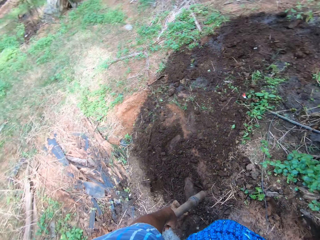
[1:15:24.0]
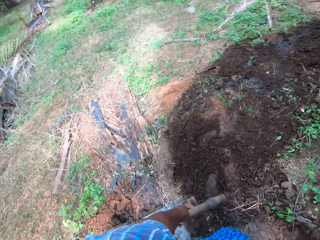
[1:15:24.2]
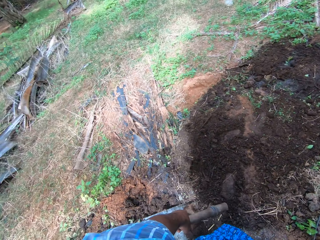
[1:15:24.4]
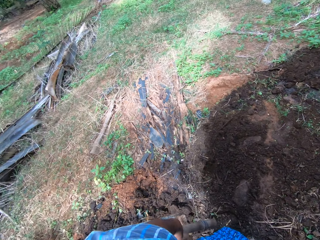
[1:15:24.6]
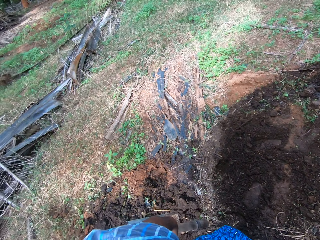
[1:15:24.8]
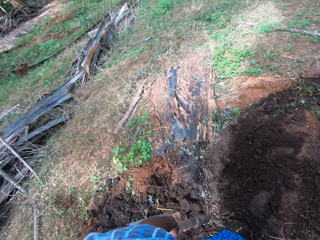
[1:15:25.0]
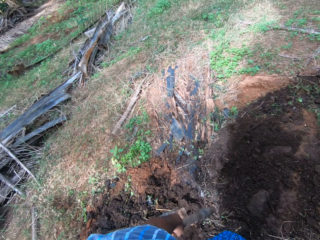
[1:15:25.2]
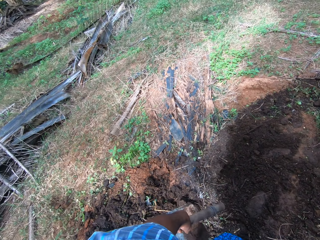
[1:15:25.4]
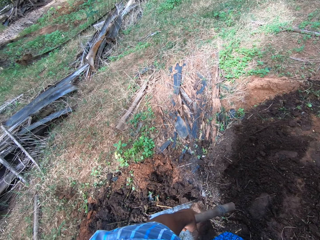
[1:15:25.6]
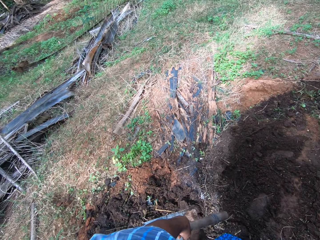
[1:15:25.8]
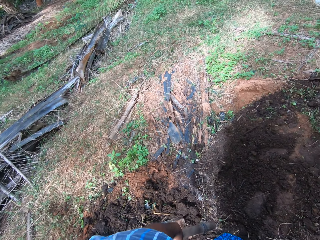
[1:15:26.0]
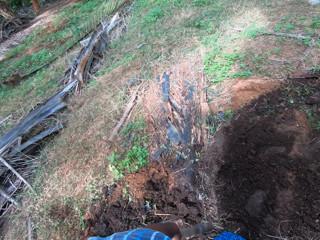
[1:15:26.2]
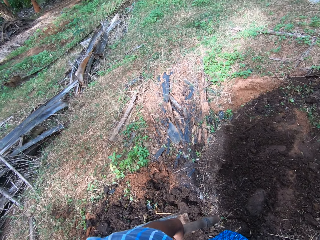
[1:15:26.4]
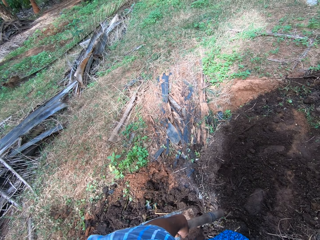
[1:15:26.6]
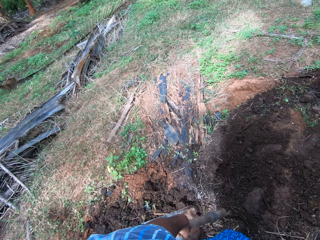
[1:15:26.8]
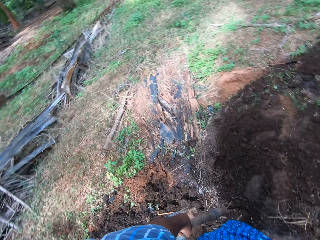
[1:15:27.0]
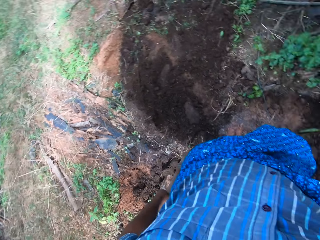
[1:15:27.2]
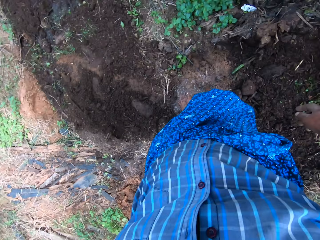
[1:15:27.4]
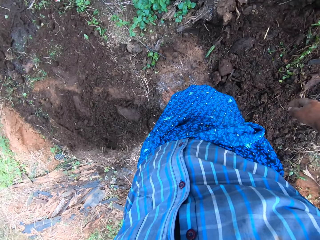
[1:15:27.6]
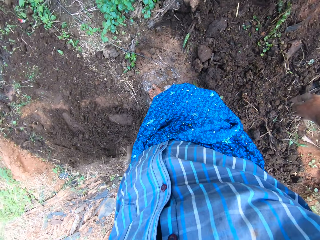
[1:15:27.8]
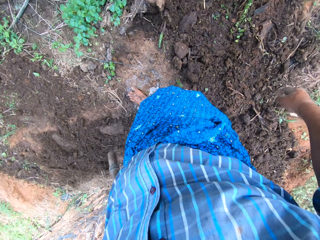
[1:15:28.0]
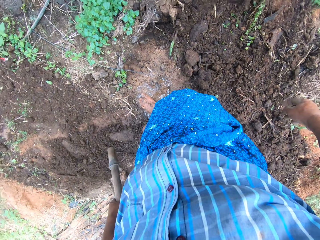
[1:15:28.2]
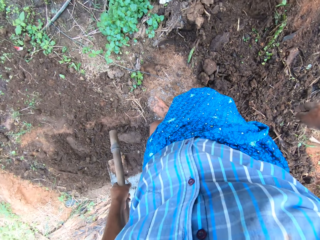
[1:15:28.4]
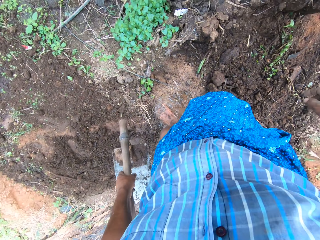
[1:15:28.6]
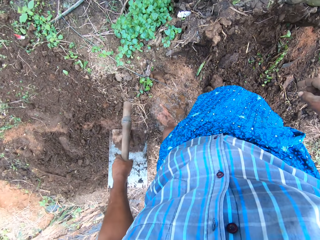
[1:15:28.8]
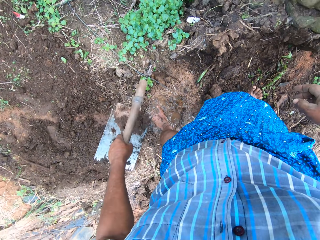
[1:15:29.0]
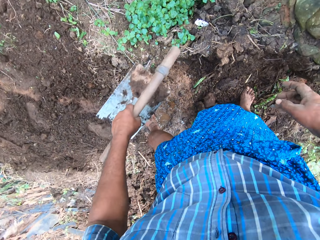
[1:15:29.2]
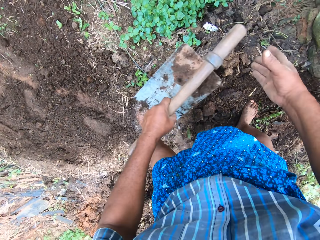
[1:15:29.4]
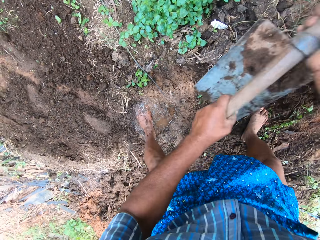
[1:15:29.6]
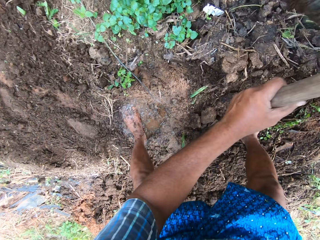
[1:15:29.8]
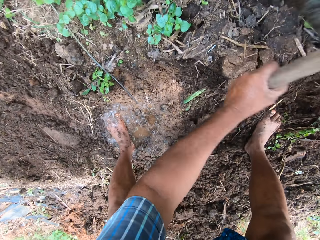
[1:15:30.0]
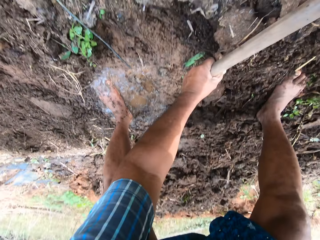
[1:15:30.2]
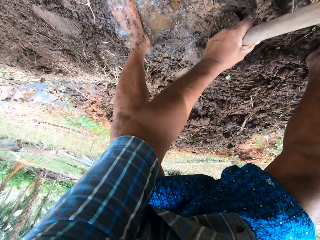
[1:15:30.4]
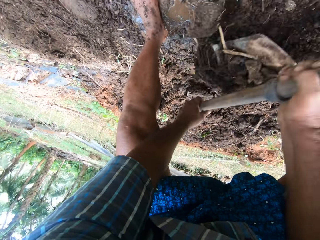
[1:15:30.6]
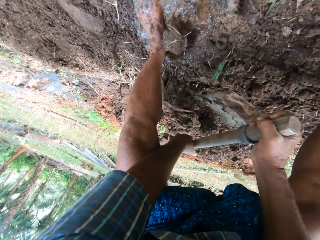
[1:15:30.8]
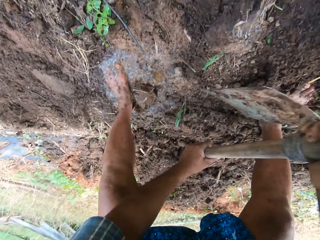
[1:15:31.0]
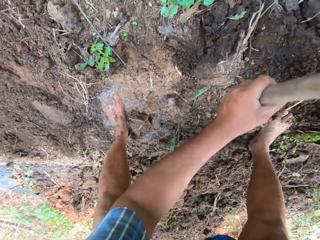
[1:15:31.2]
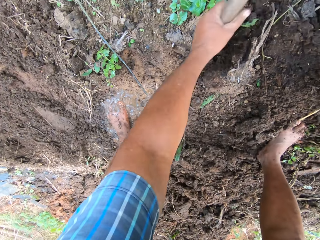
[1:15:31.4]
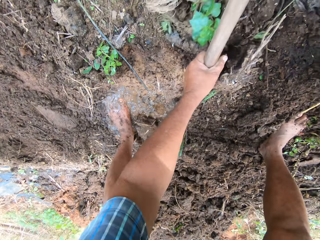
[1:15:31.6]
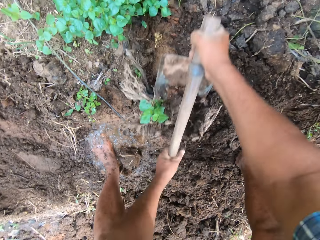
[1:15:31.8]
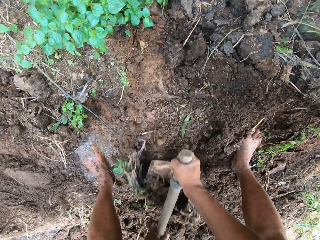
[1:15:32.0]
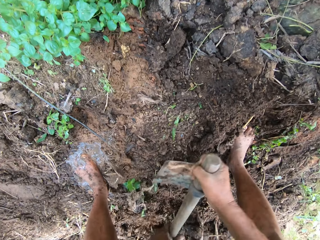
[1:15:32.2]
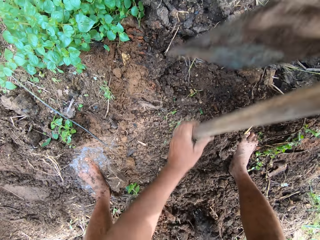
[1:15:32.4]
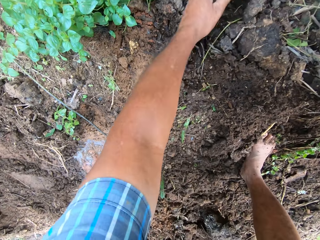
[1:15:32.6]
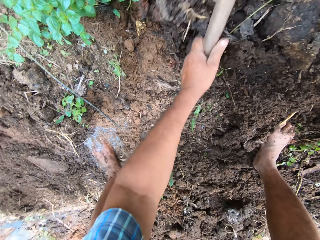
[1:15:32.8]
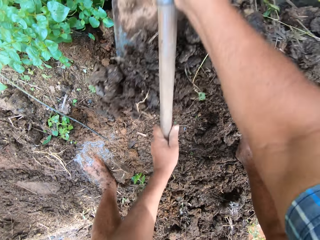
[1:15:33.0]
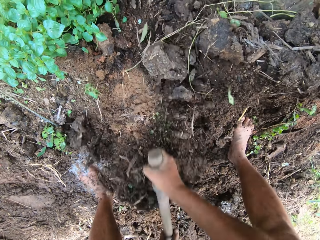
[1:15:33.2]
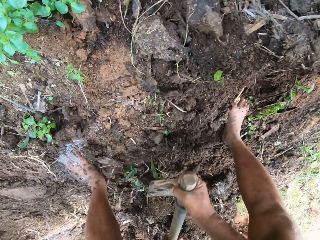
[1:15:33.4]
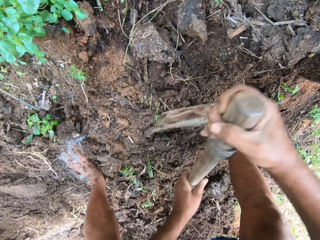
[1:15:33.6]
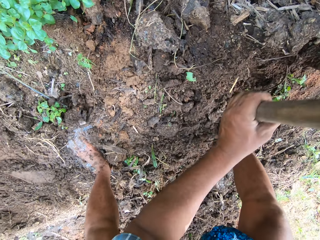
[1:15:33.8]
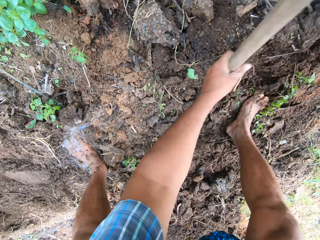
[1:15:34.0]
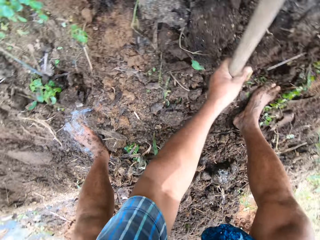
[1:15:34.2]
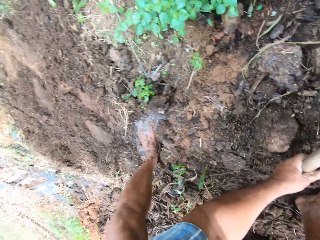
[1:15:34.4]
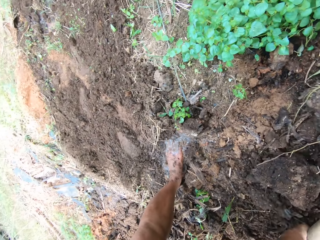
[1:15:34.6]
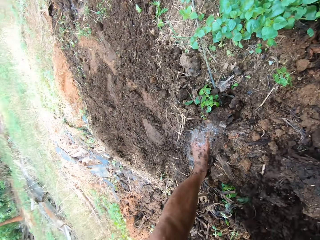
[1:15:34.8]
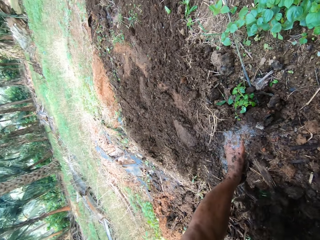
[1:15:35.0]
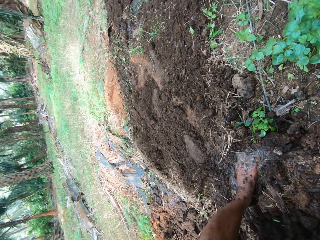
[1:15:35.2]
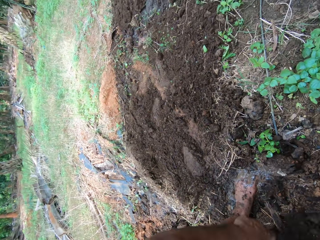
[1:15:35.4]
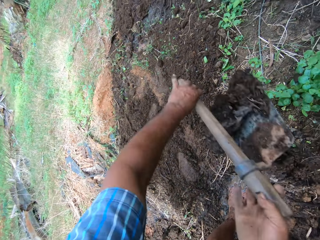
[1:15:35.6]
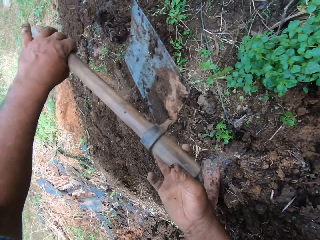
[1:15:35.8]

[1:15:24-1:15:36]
The camera wearer digs with a hoe.

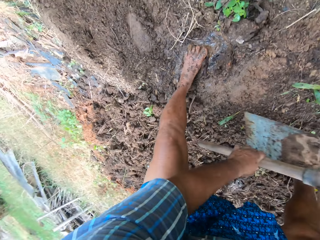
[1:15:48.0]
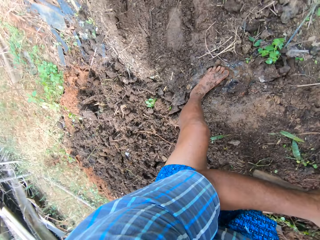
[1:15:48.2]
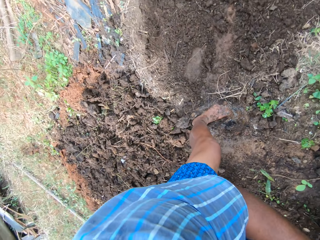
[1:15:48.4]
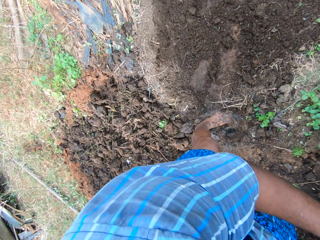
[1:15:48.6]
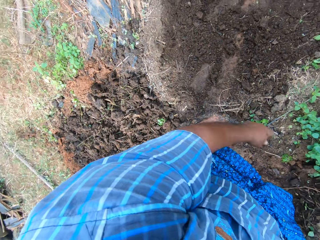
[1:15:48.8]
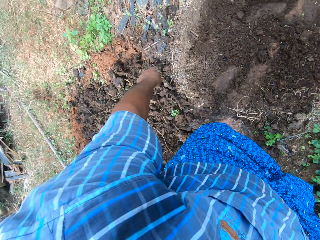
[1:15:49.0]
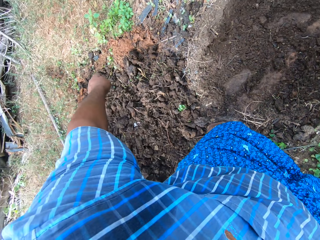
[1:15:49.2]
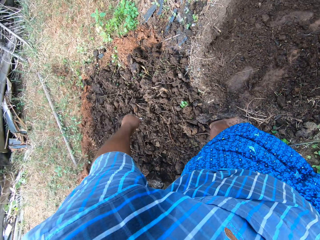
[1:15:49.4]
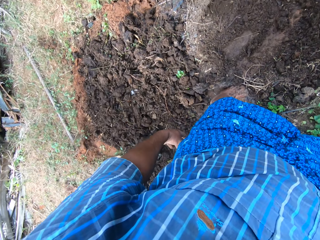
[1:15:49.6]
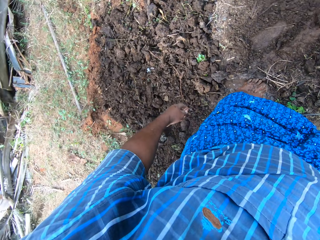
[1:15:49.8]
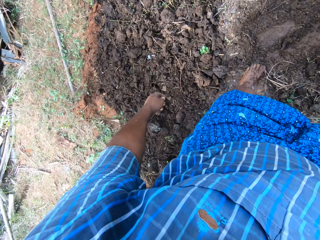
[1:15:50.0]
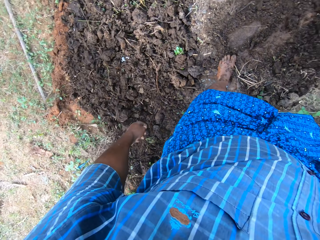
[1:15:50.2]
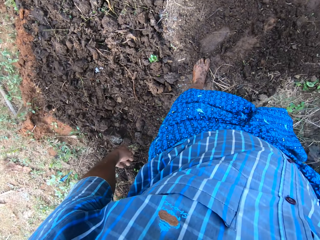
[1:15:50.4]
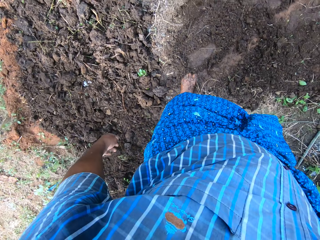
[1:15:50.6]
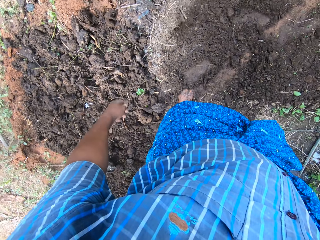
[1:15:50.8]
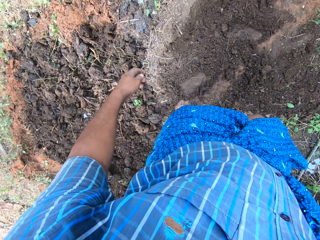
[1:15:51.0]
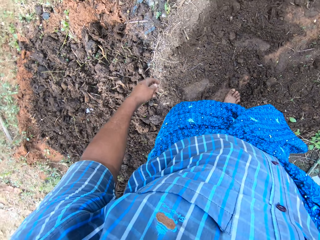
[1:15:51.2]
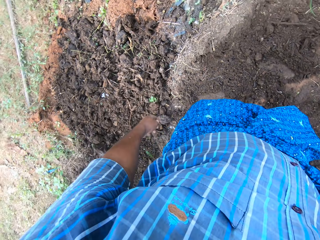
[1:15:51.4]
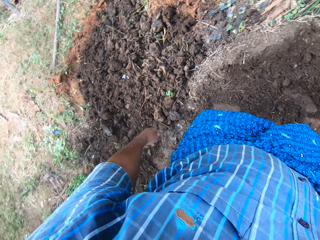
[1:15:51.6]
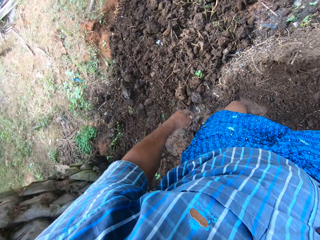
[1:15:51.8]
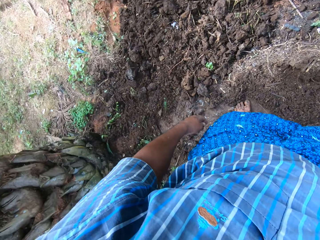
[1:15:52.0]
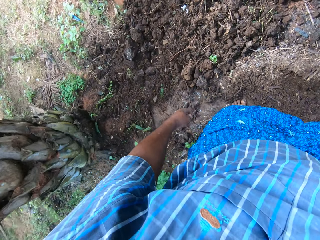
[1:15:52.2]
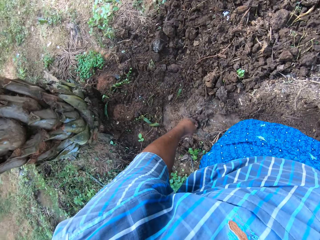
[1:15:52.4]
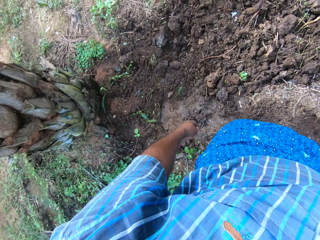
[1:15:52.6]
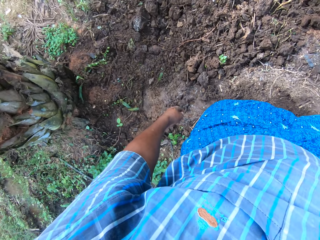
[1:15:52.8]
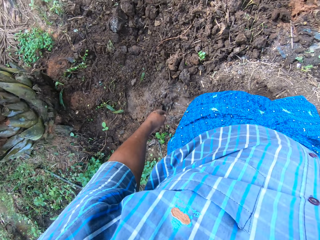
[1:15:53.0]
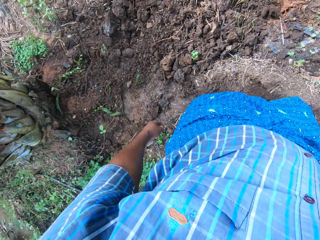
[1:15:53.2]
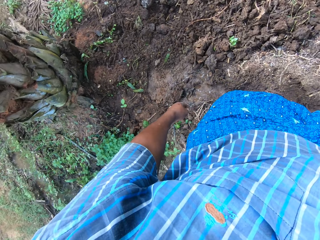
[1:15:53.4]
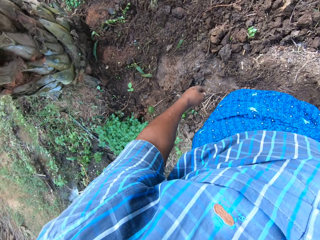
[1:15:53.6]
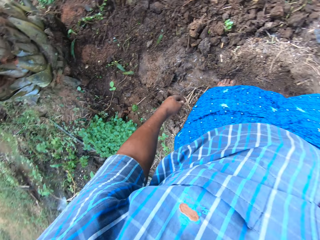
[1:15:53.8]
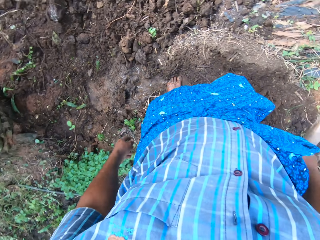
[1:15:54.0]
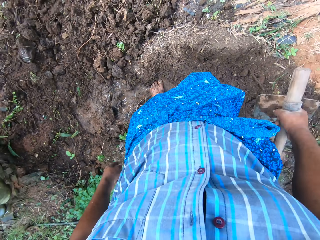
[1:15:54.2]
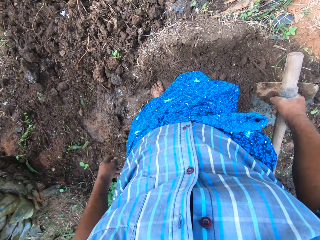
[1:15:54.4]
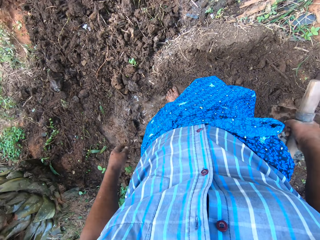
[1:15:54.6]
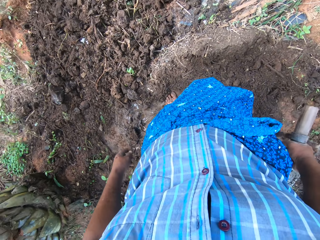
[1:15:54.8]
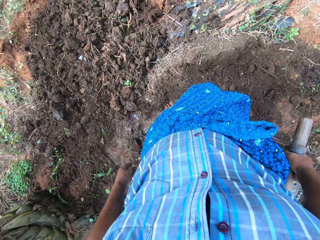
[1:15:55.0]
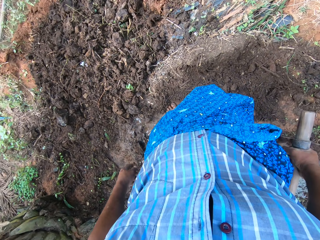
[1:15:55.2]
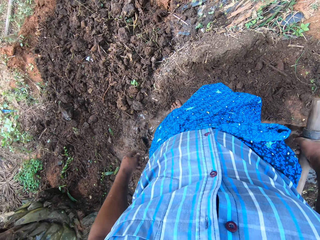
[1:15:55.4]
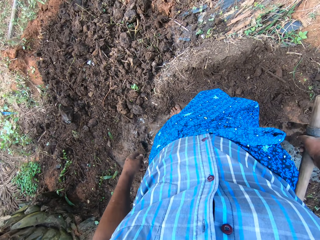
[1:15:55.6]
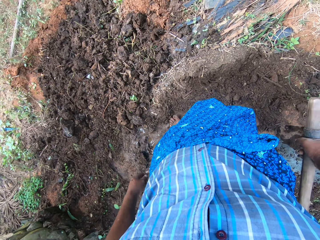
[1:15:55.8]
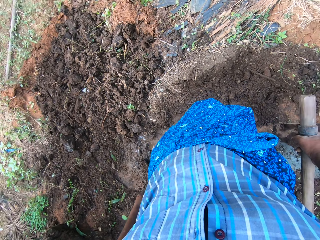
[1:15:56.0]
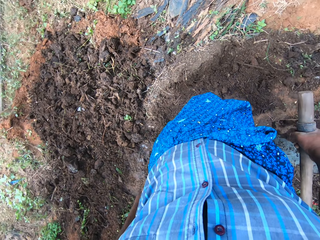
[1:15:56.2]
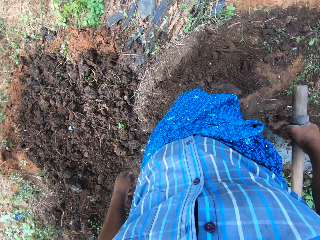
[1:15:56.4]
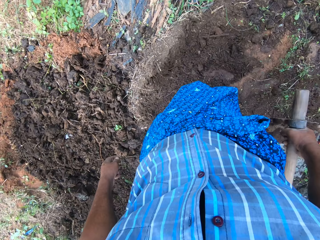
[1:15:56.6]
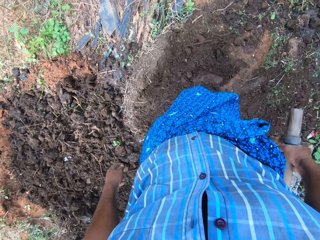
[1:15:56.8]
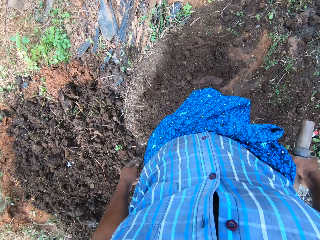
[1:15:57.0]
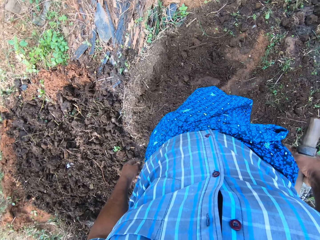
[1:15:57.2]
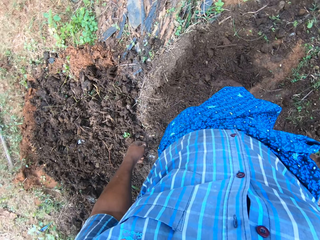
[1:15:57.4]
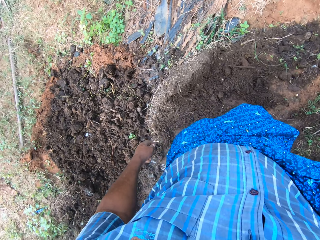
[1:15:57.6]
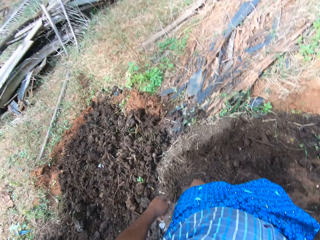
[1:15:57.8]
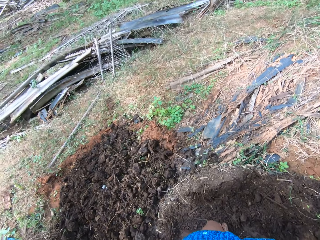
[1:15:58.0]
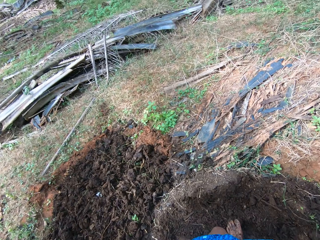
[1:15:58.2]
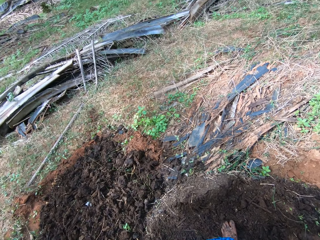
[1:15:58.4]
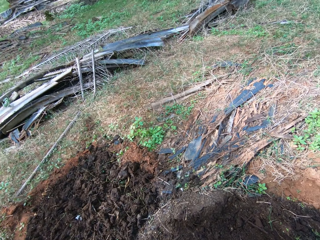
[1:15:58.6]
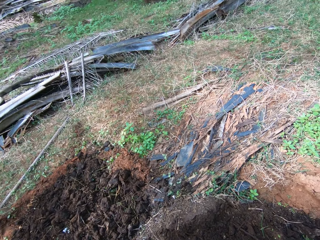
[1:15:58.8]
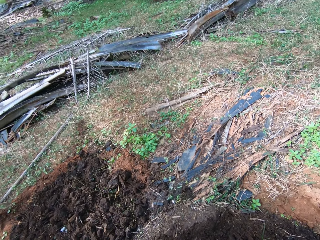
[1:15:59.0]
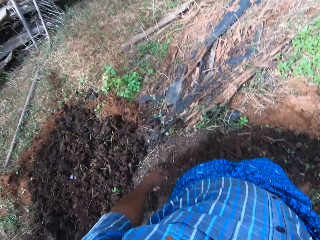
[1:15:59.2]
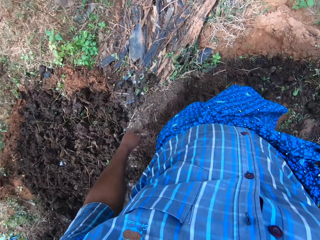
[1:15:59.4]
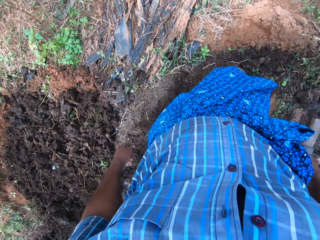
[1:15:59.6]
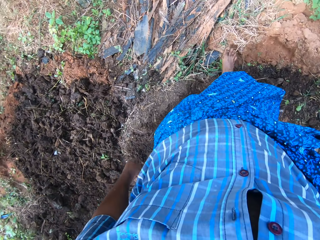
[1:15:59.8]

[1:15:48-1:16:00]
The camera wearer looks around the farm.
